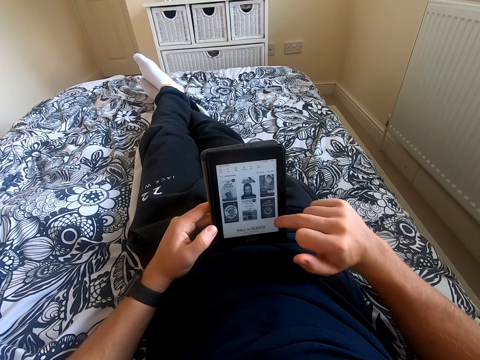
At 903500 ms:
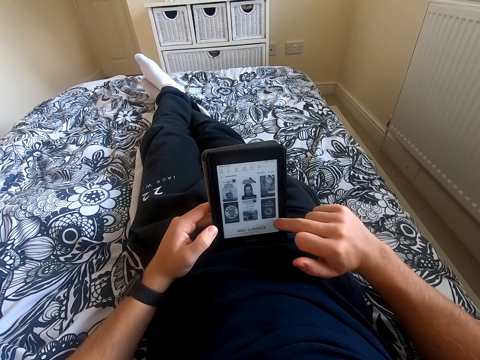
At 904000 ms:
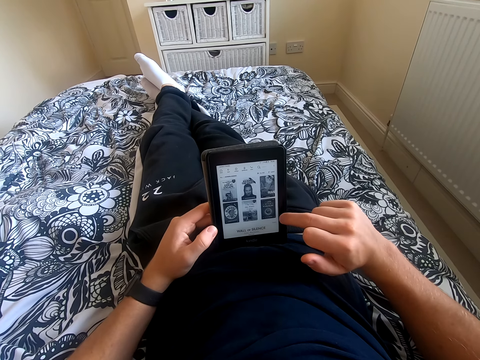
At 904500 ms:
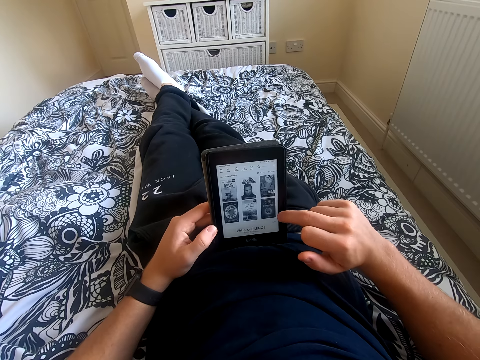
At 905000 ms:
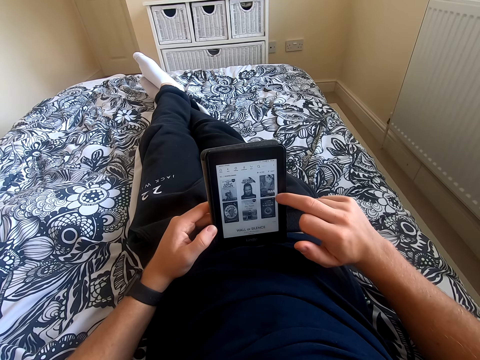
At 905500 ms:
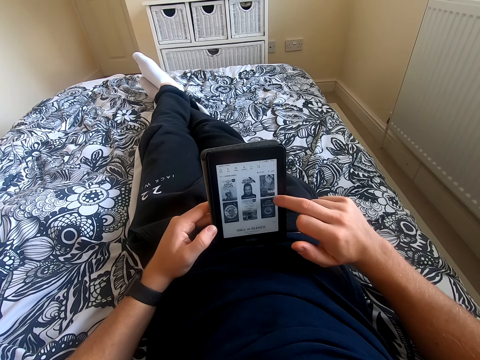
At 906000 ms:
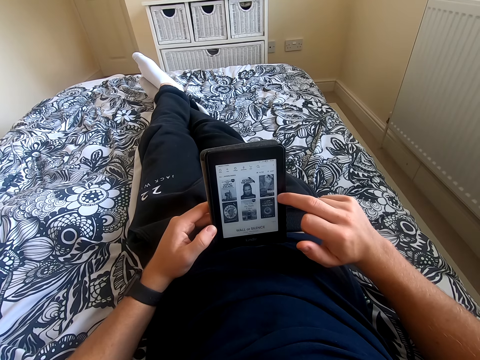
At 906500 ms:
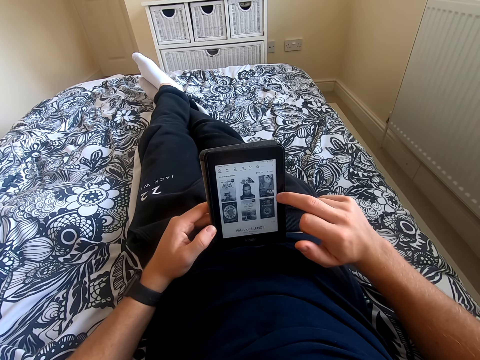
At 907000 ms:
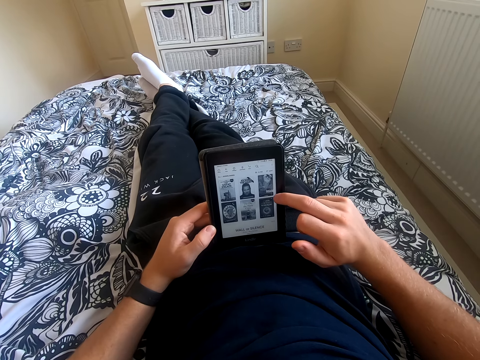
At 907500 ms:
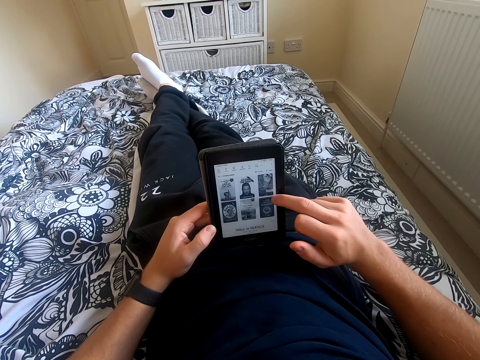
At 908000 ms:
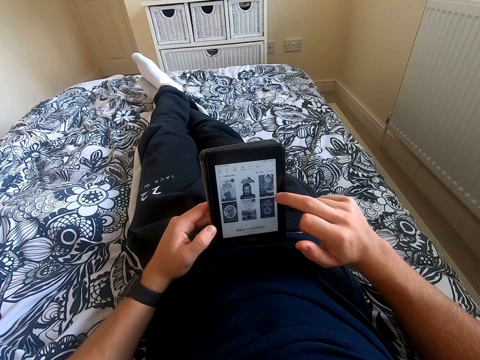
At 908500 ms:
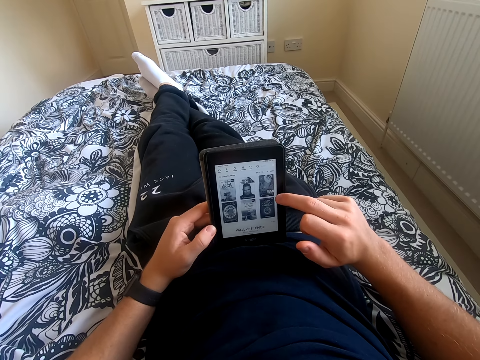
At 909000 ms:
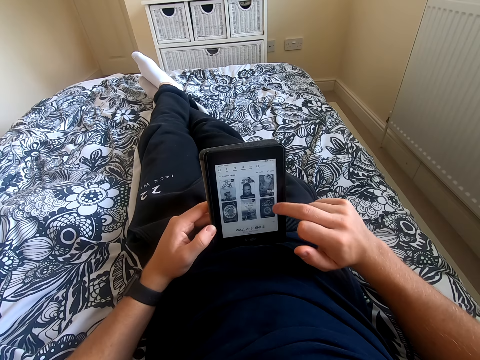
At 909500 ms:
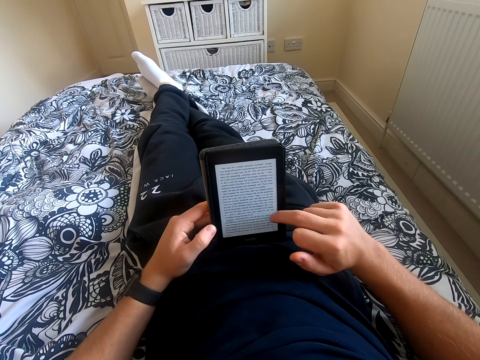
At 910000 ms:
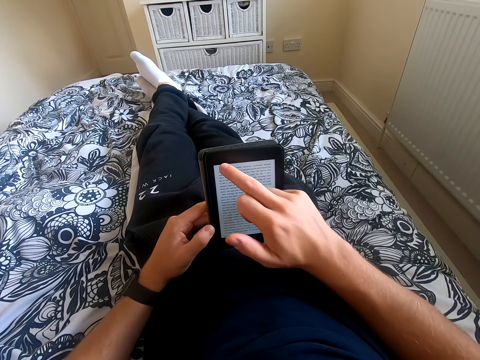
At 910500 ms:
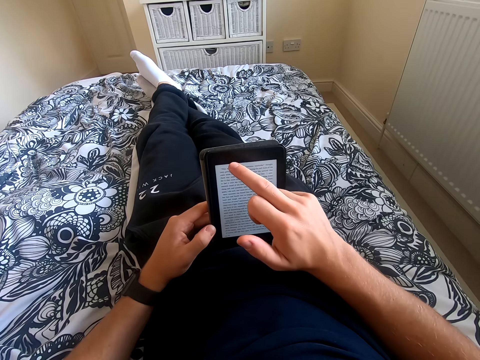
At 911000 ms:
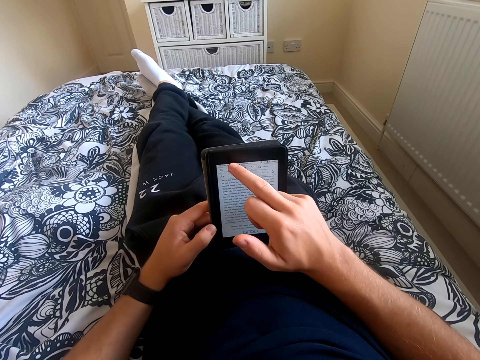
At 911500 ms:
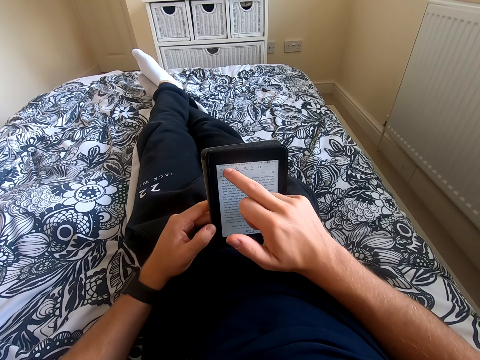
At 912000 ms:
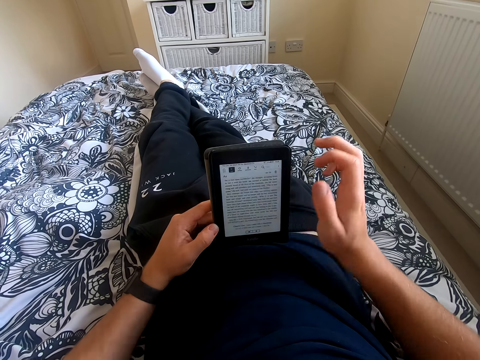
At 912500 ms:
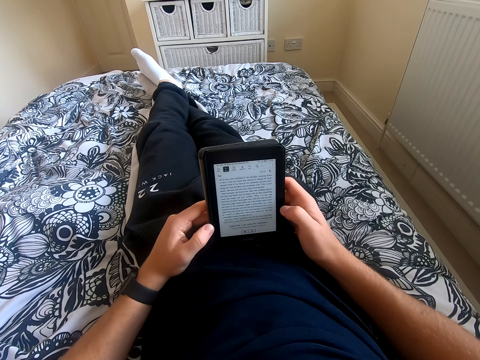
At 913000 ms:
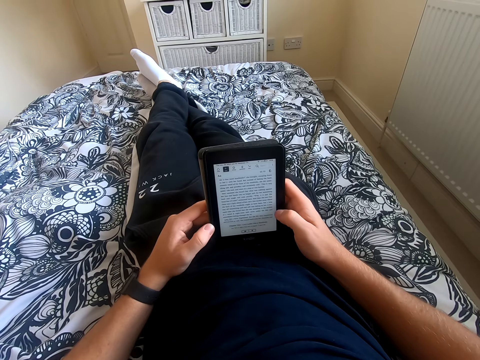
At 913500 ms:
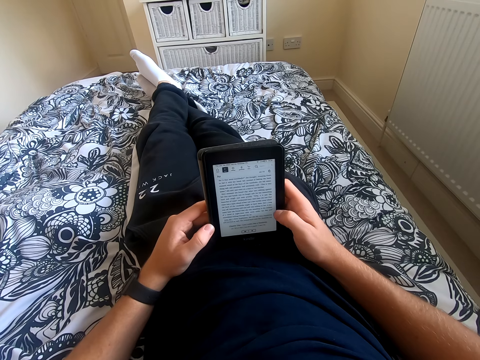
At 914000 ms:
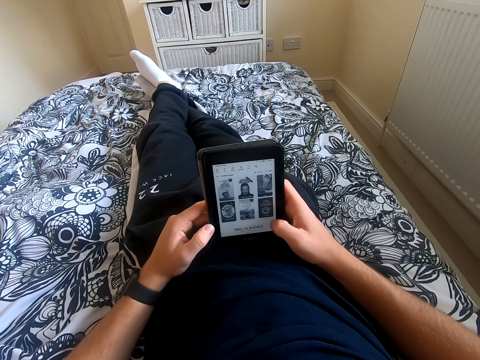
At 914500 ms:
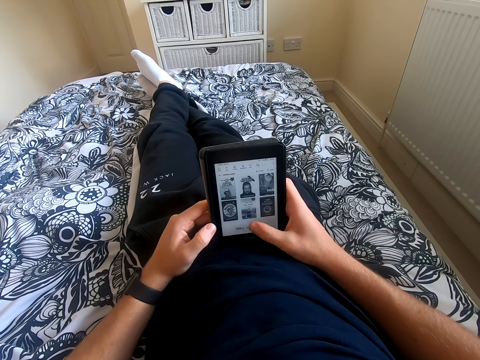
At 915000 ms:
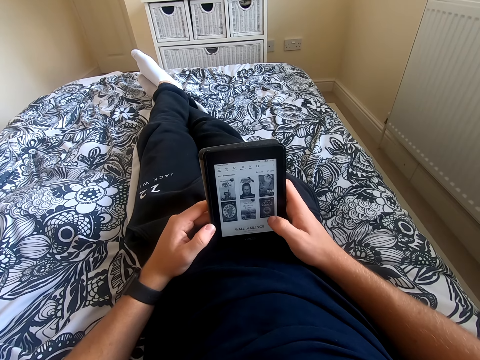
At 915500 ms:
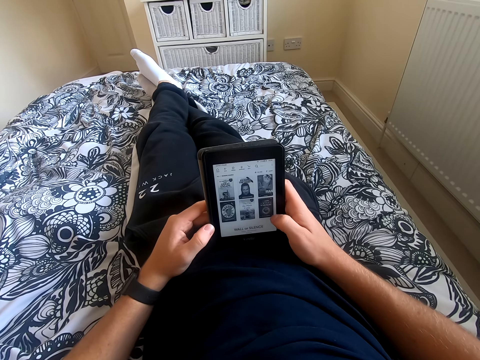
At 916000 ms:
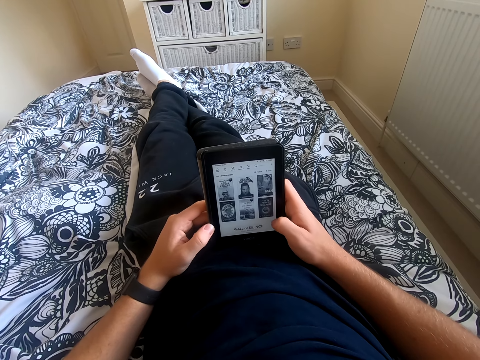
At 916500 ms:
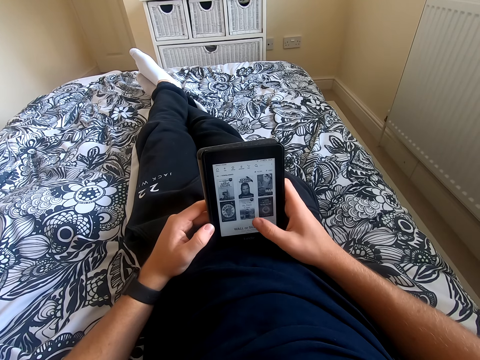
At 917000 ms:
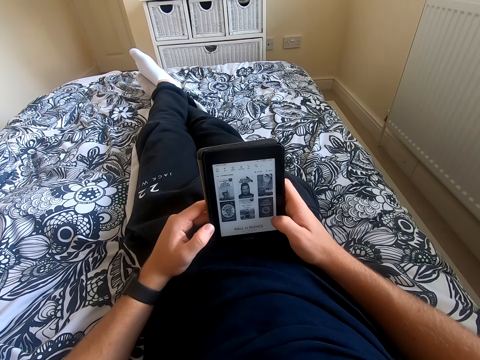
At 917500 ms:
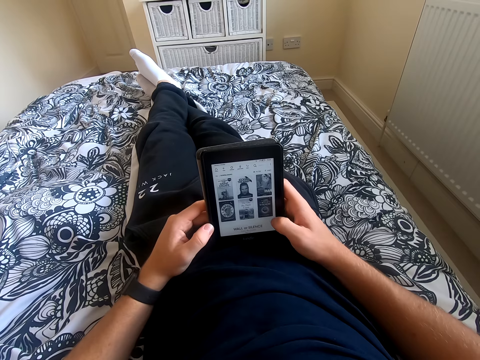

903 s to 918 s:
The camera wearer looks at the tablet. They scroll the tablet. They read the book on the tablet. They scroll the tablet.

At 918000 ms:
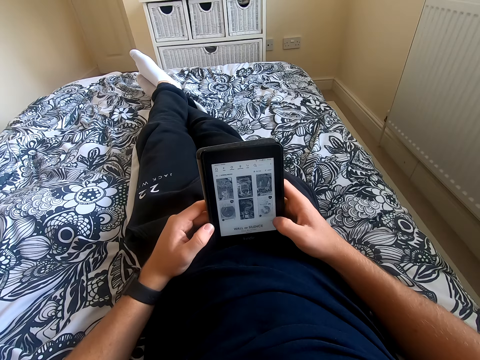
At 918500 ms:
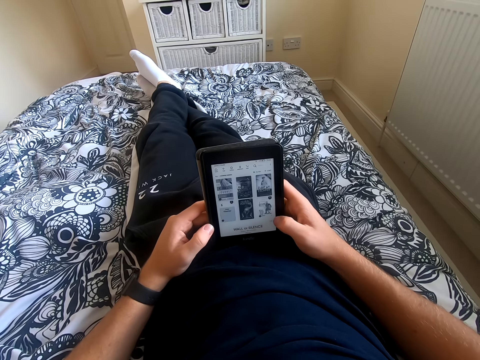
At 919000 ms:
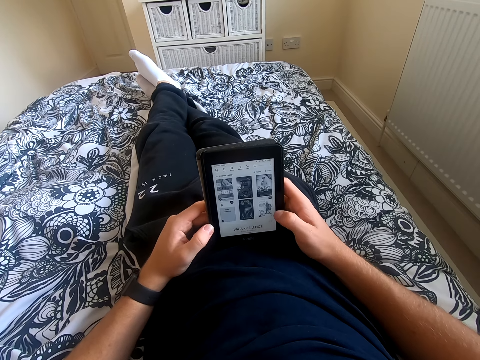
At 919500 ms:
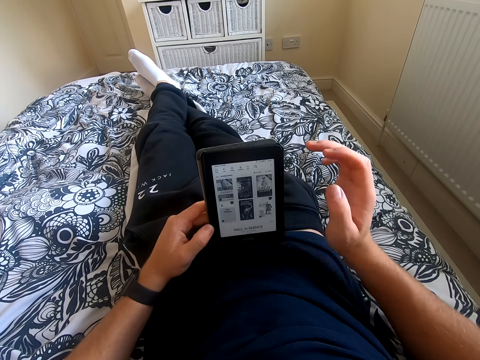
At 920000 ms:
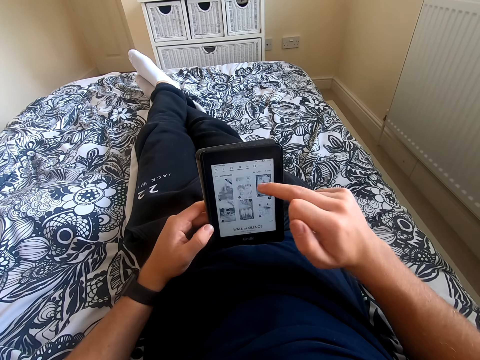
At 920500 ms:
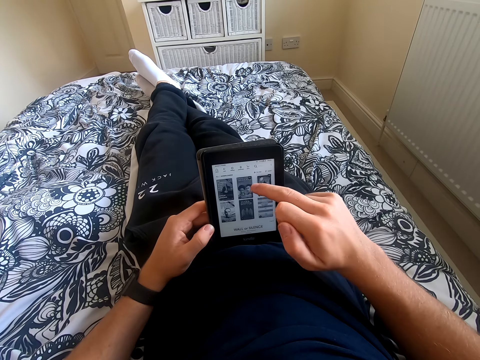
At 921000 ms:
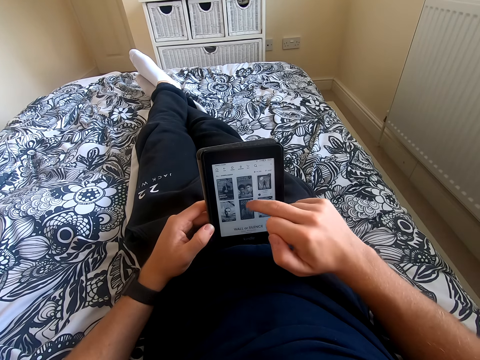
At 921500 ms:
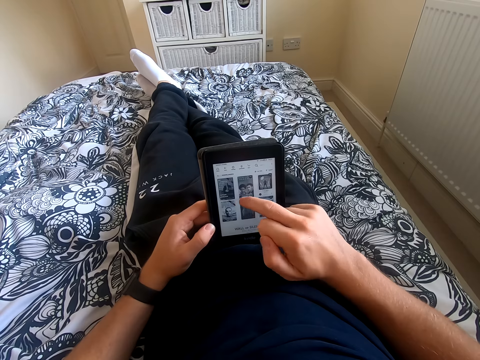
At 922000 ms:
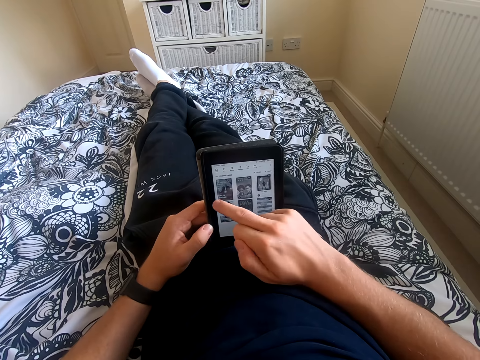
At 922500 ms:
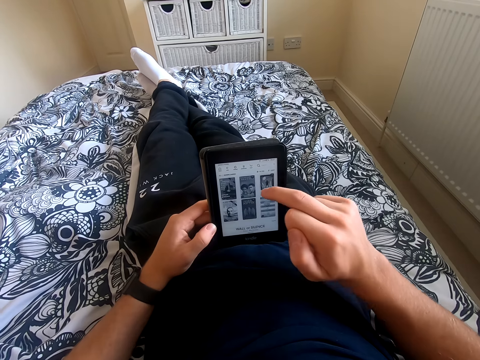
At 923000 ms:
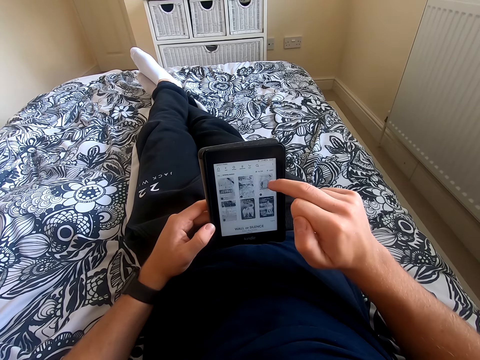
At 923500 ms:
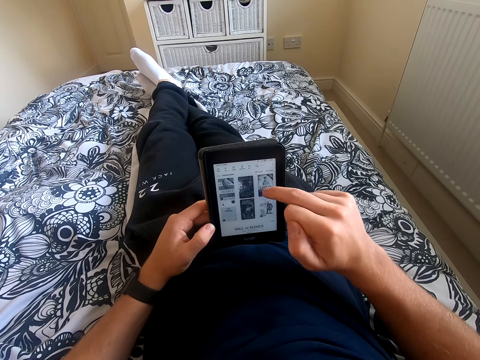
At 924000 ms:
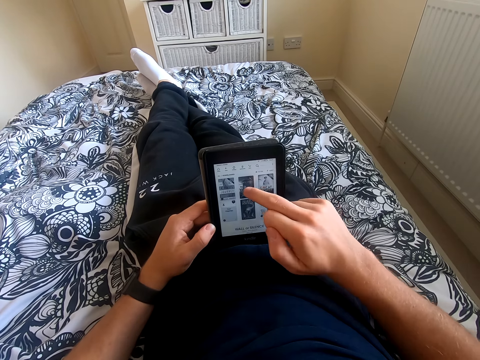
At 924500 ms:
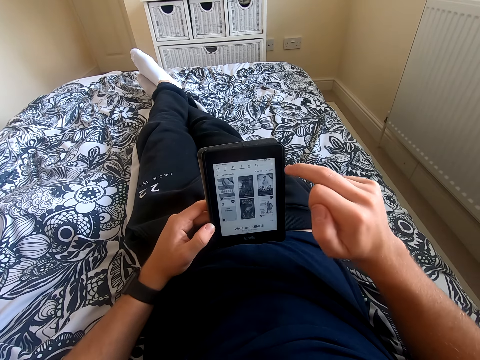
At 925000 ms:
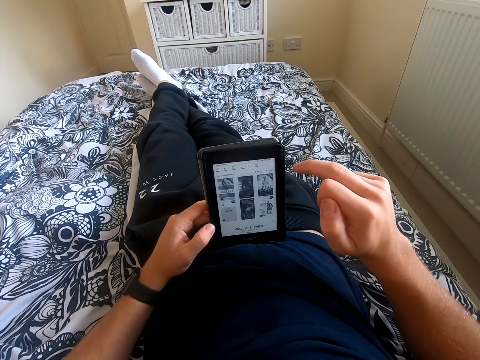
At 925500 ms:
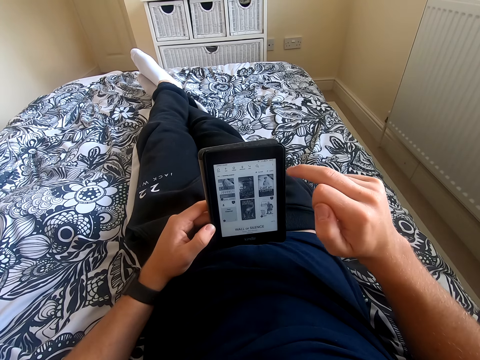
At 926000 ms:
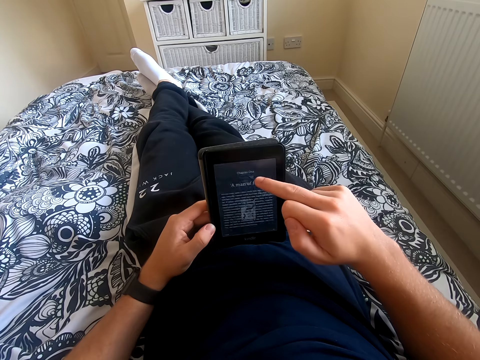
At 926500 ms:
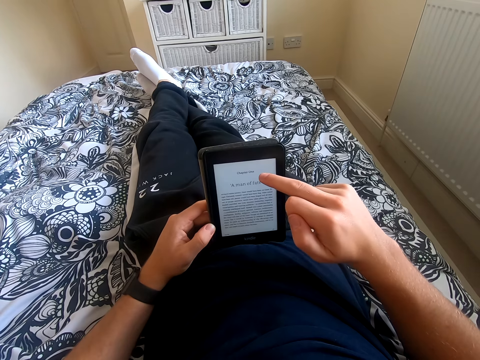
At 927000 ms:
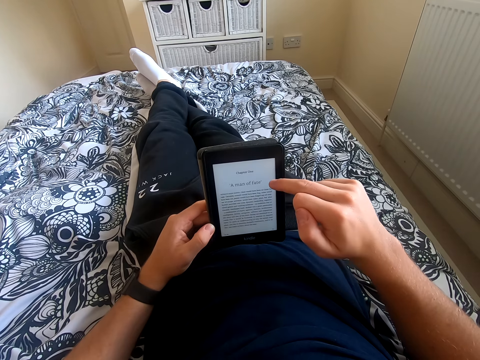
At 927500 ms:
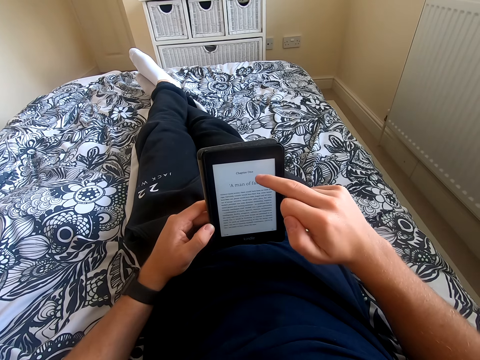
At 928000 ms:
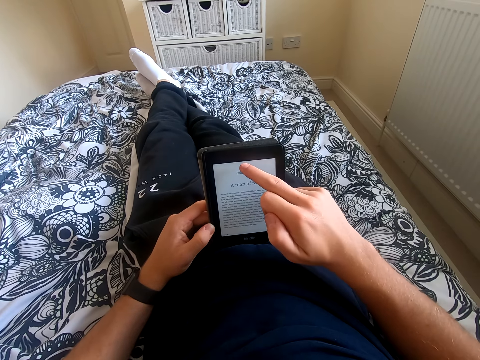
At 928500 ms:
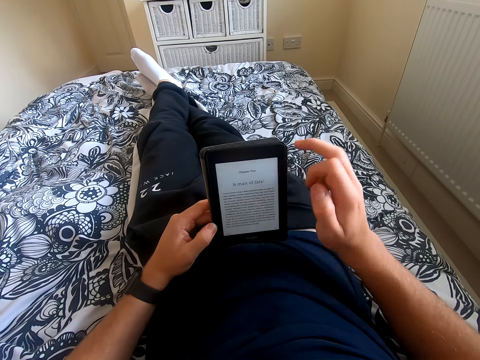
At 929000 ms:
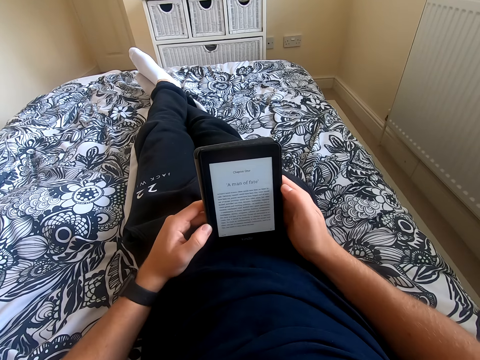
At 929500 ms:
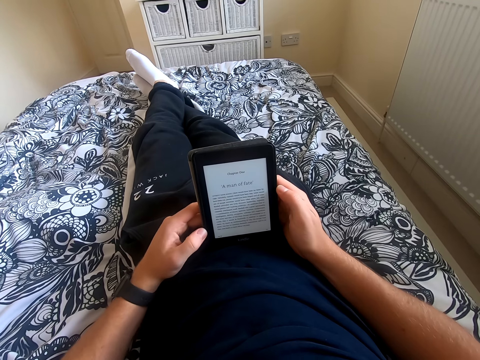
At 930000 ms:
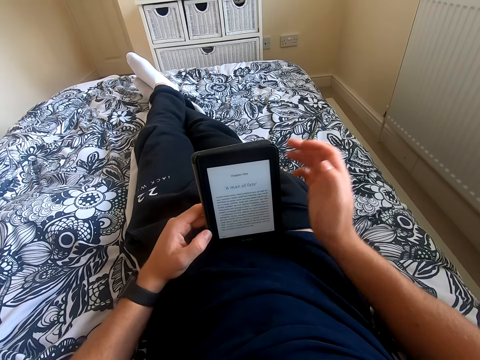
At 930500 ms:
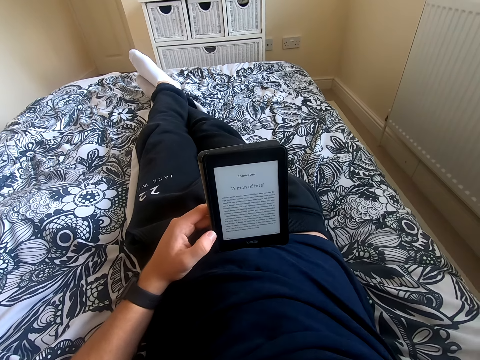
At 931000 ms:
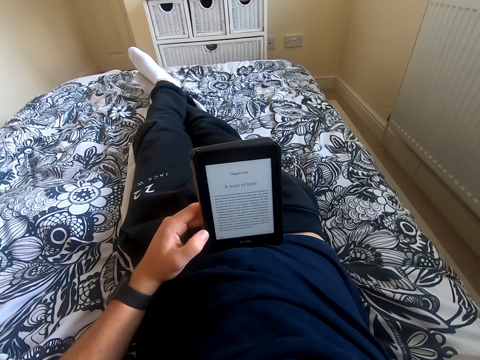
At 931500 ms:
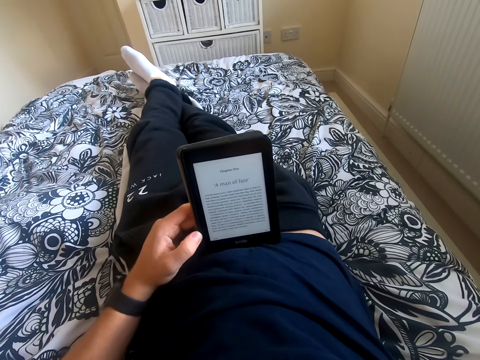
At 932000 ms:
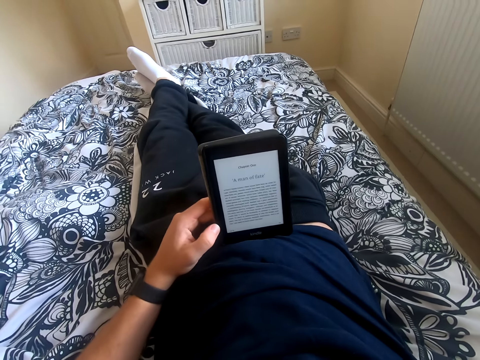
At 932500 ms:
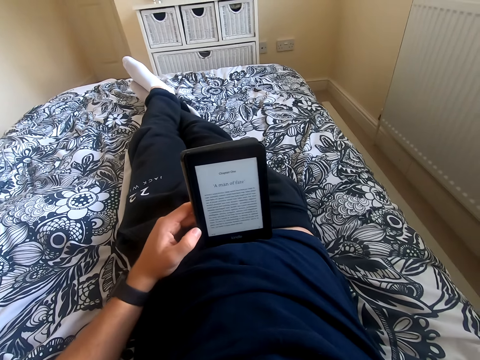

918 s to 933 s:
The camera wearer looks at the tablet. He scrolls the tablet. He reads the book on the tablet. He holds the tablet with his right hand. He lifts his right hand from the tablet.
